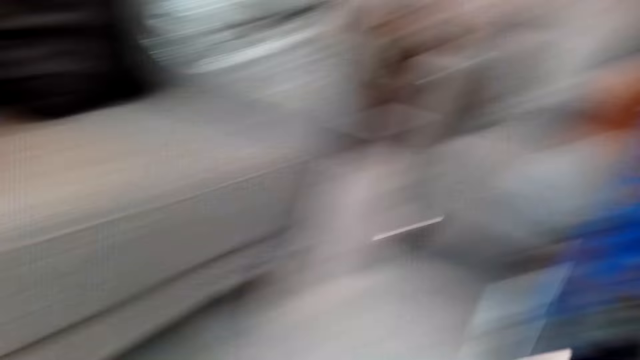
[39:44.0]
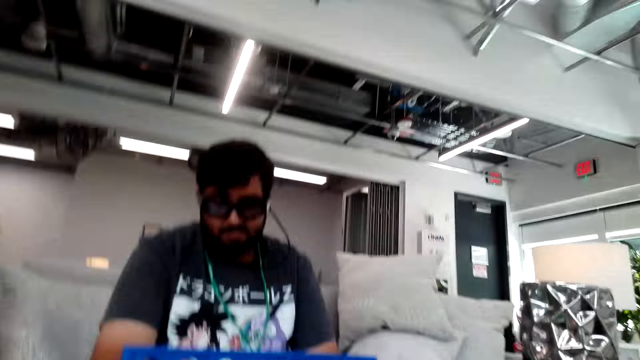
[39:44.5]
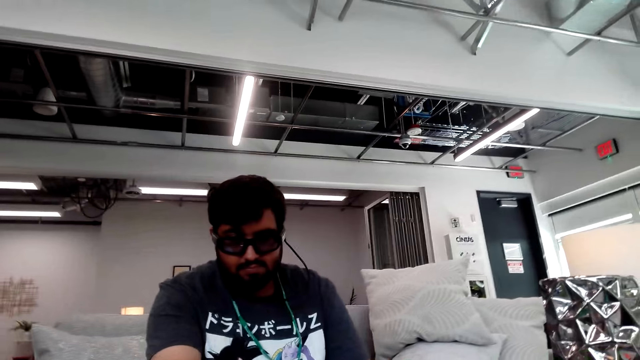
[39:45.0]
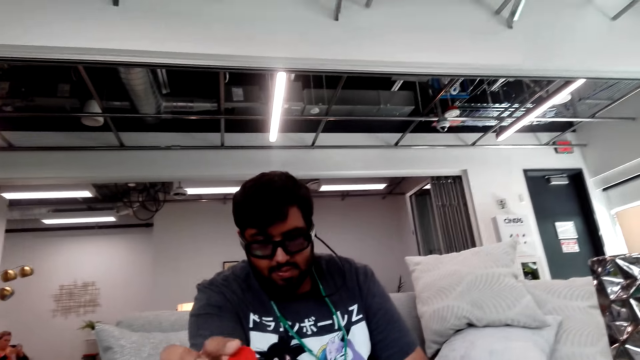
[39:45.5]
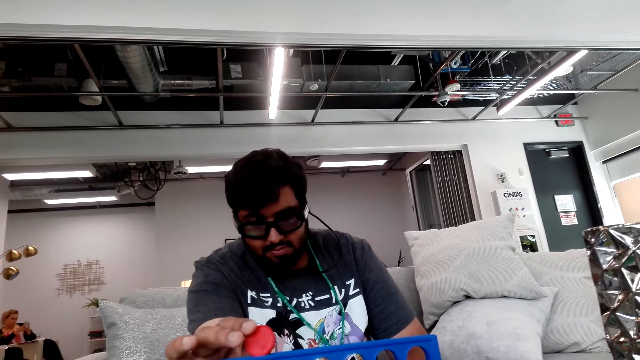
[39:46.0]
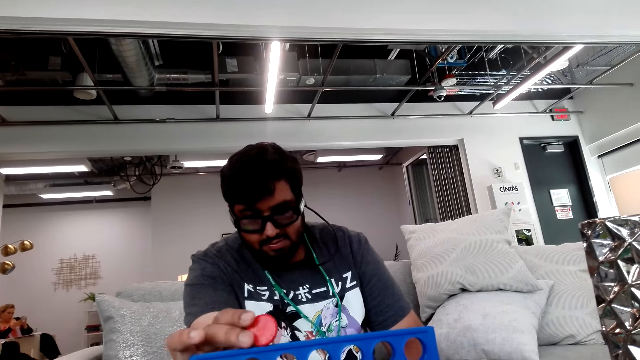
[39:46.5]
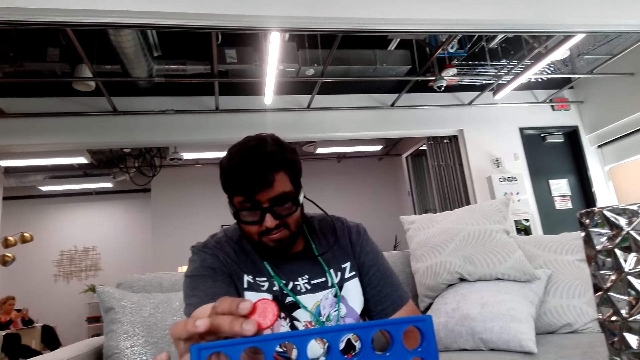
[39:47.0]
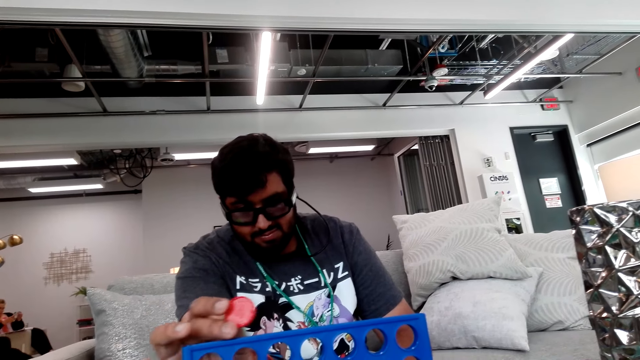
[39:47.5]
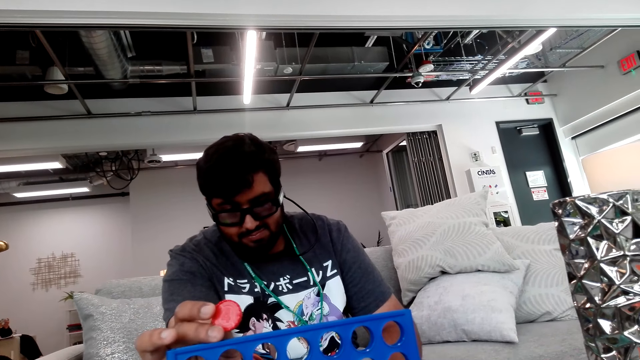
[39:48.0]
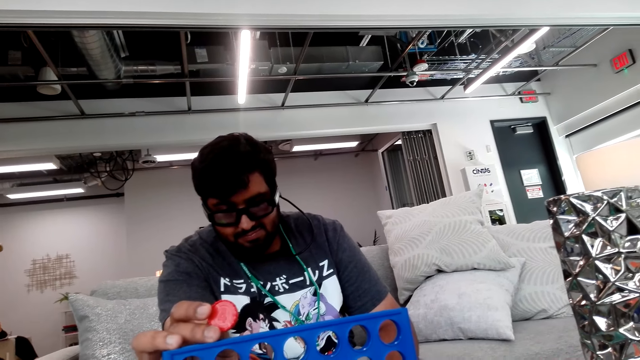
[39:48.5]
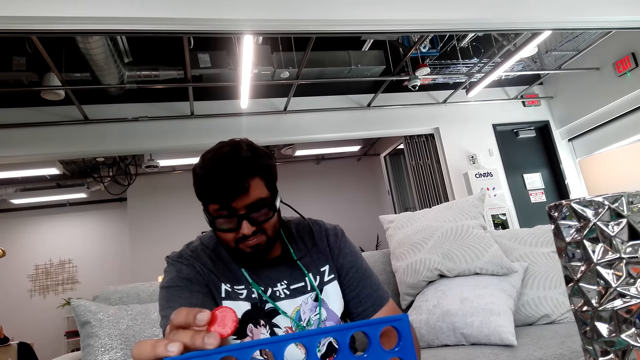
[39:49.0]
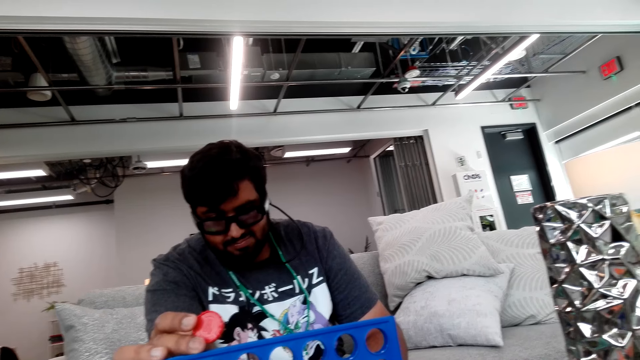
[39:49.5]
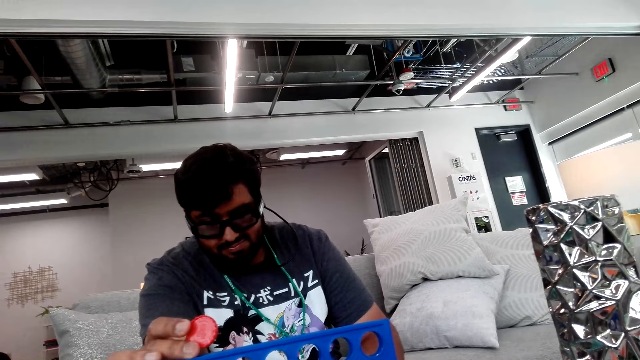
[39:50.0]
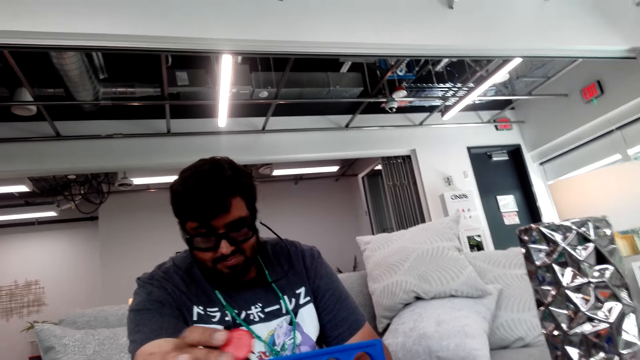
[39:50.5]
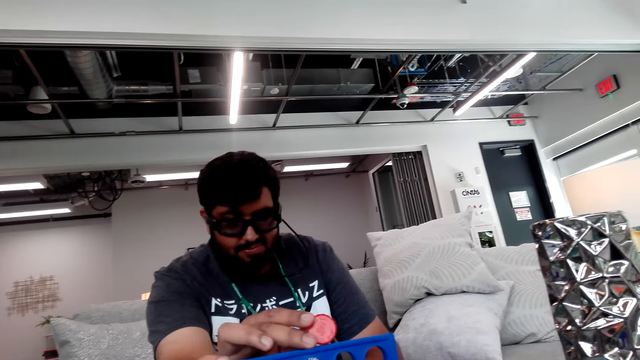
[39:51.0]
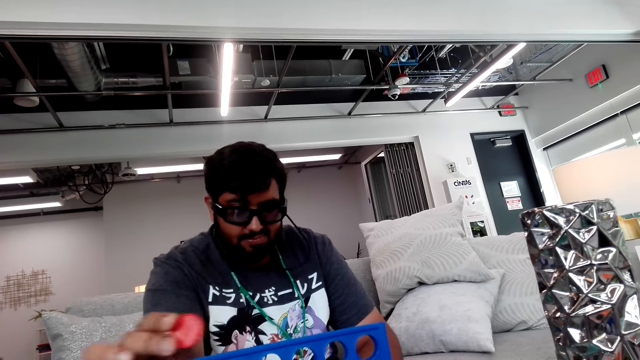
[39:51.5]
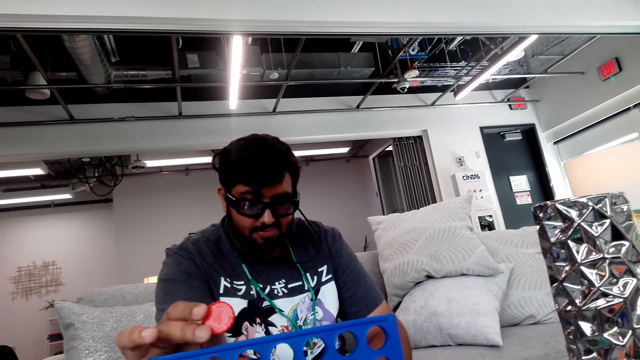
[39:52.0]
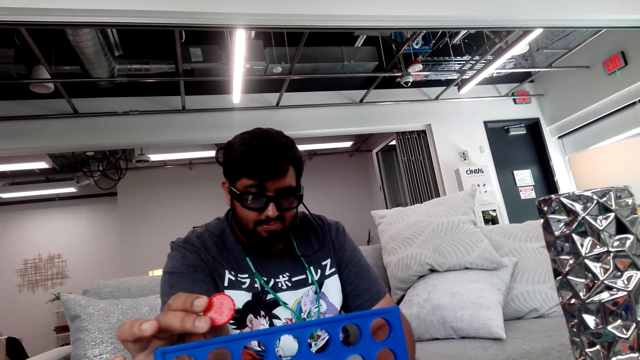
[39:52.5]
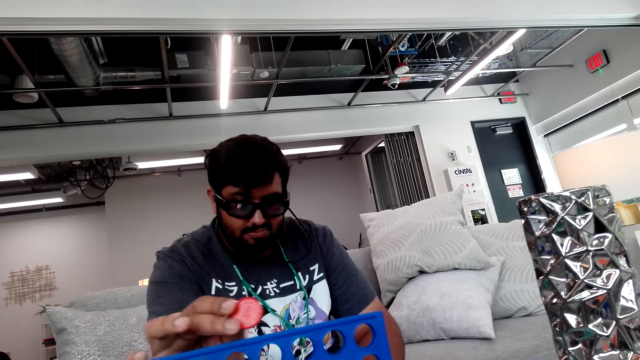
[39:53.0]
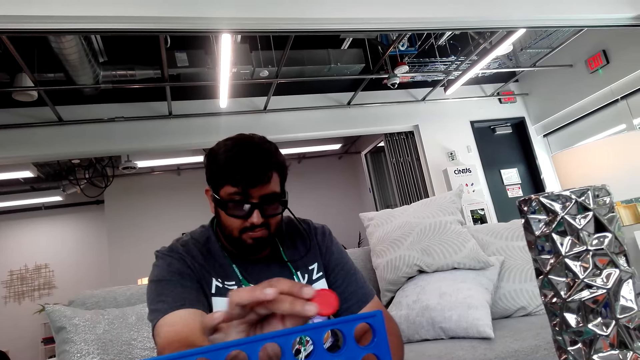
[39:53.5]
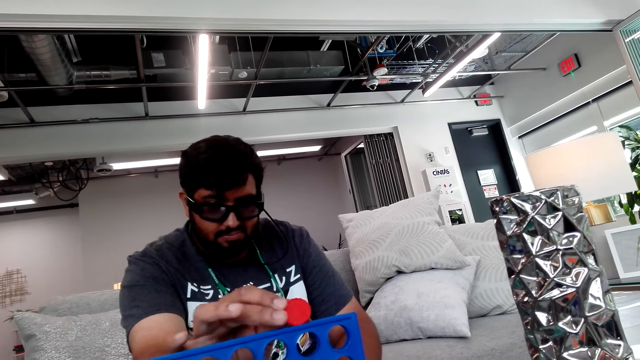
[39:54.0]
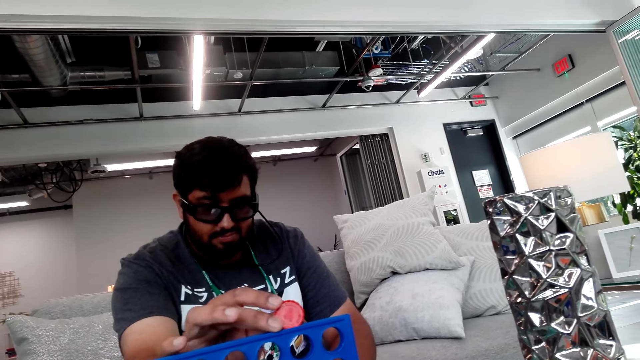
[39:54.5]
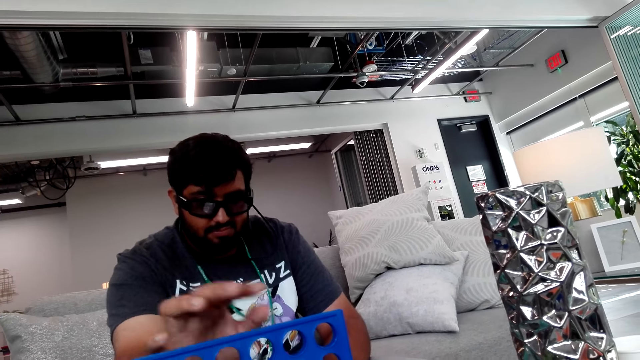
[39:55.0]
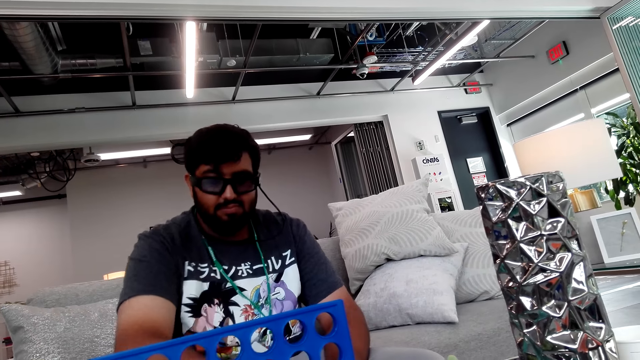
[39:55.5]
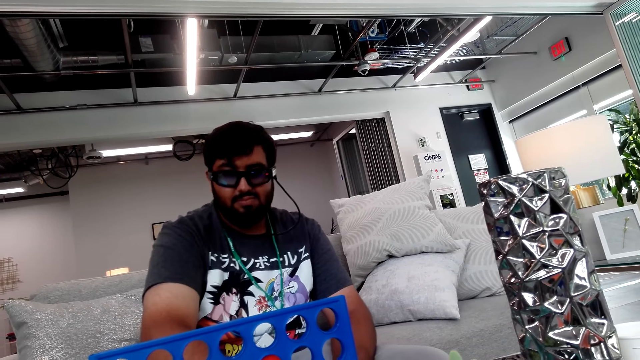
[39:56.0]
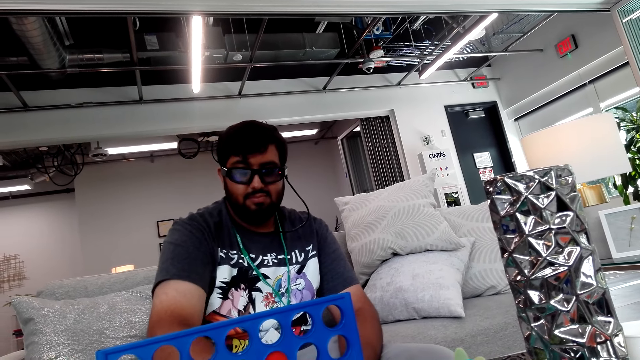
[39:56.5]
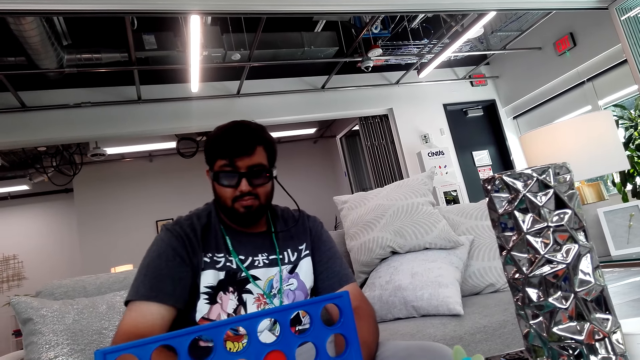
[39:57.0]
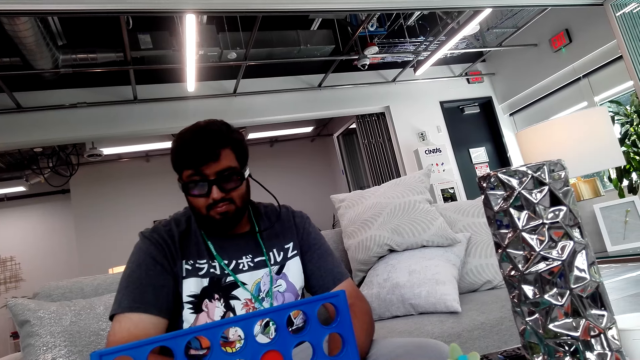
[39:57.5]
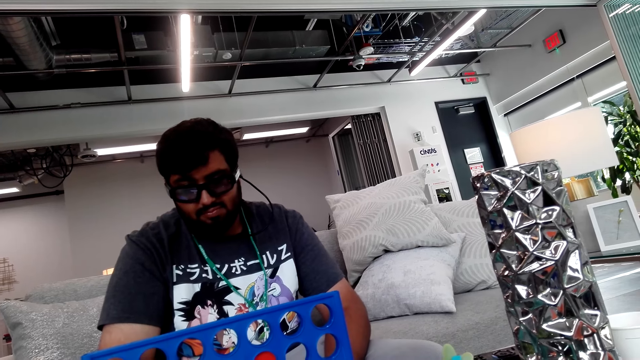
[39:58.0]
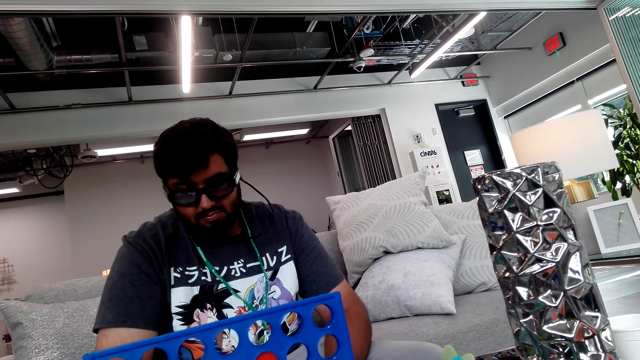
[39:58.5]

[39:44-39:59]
A man drops the board game chips in the board game stand. The man places chips on the board game.

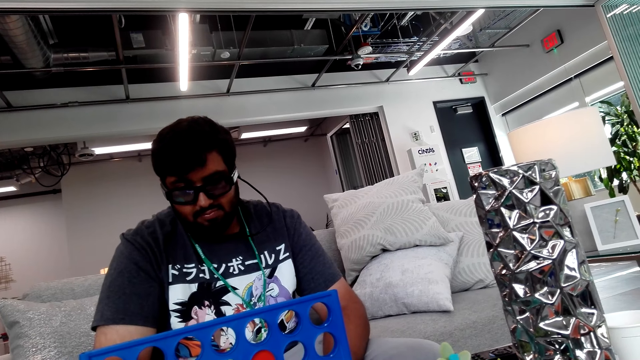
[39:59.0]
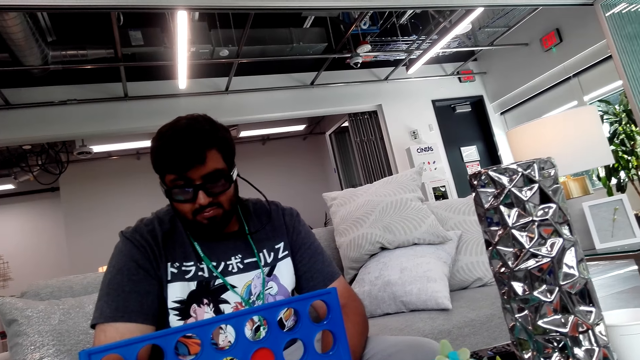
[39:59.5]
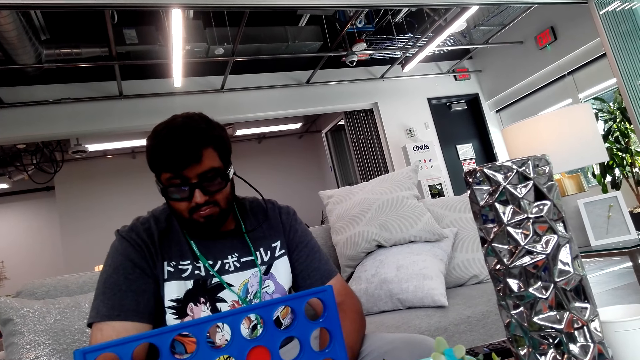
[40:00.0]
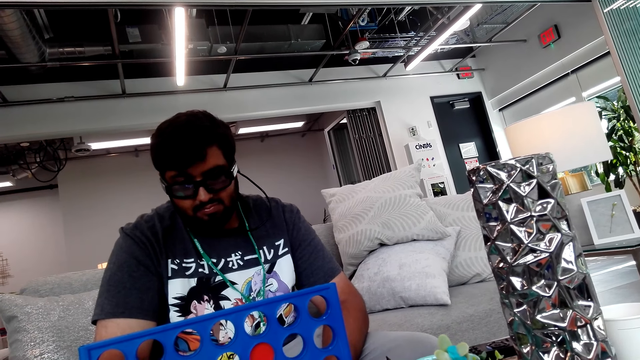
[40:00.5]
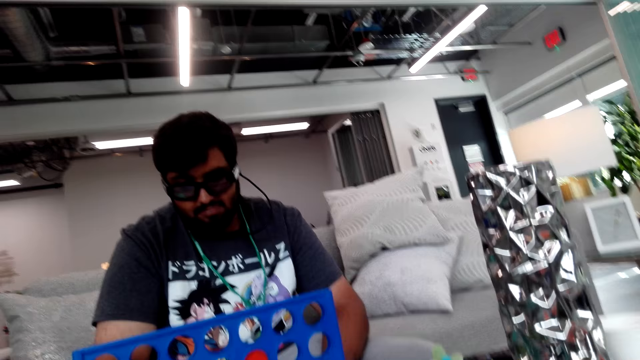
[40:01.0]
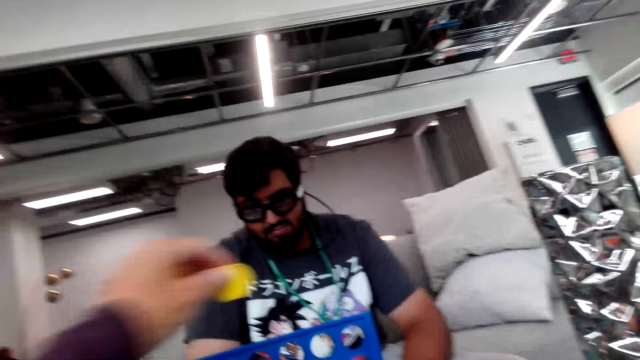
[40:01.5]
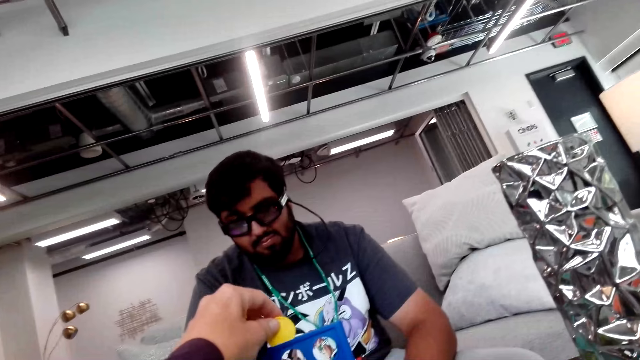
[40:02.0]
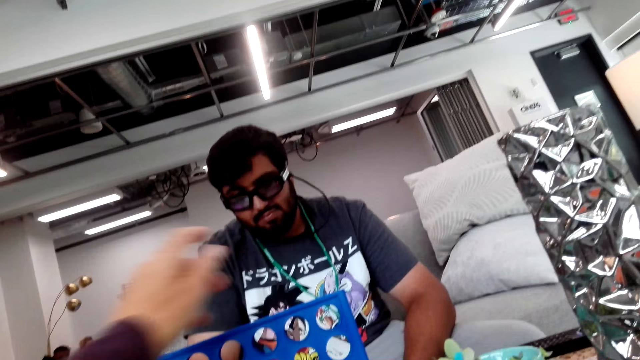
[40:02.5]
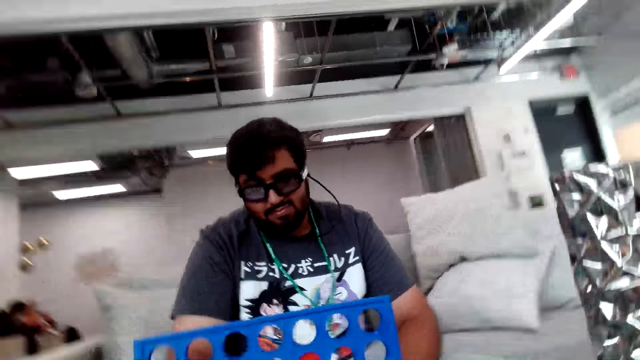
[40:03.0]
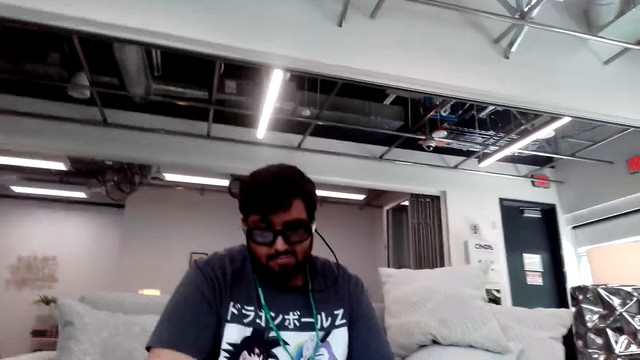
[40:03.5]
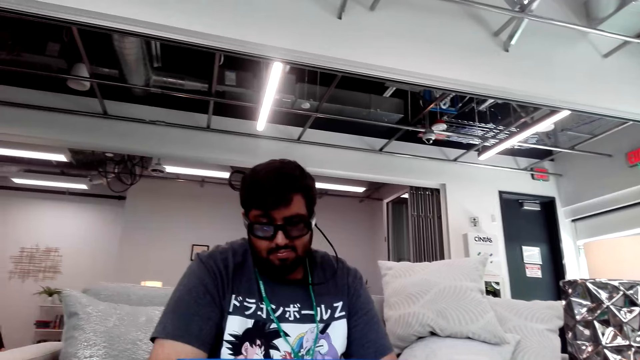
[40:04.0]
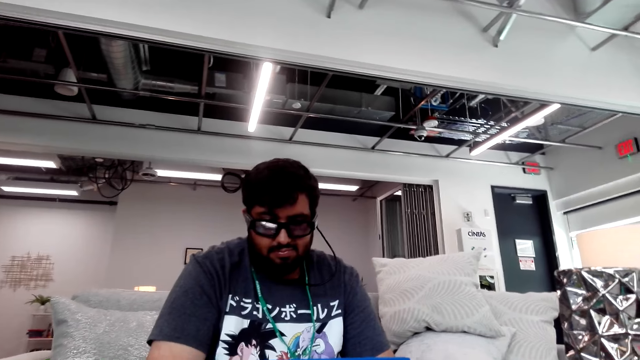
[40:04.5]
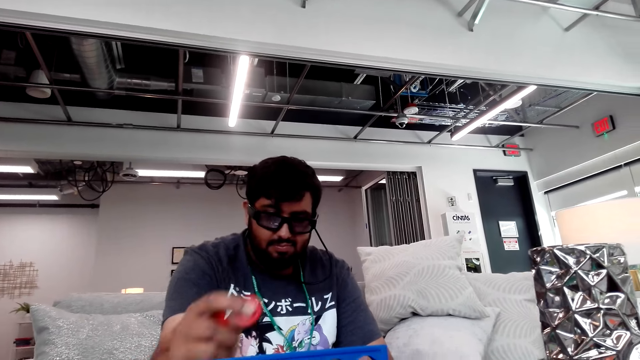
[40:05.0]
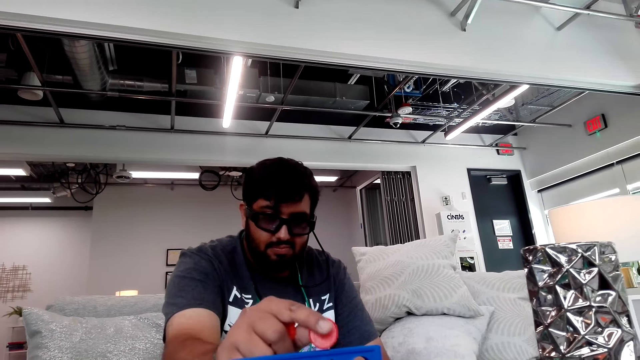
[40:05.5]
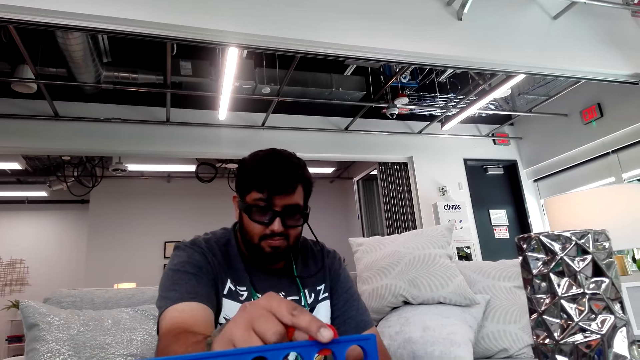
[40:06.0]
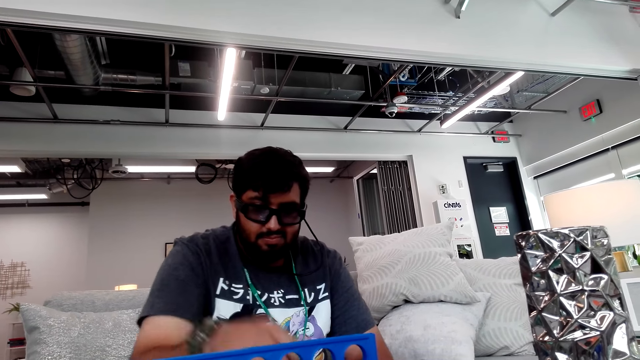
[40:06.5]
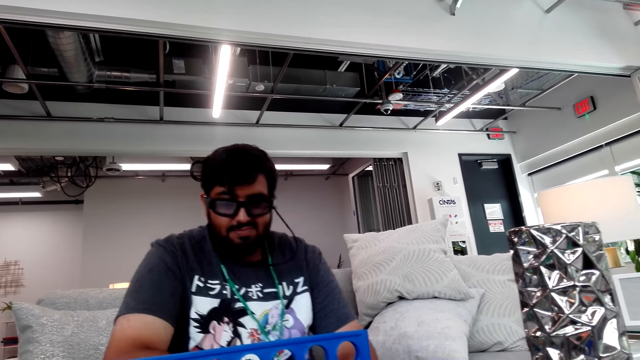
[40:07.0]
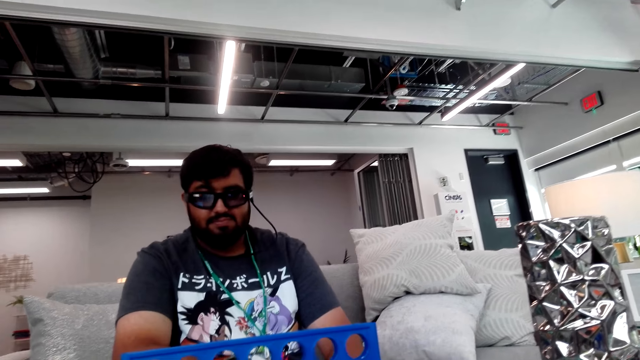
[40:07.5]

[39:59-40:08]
The camera wearer drops the board game chips in the board game stand. A man drops the board game chips in the board game stand.
